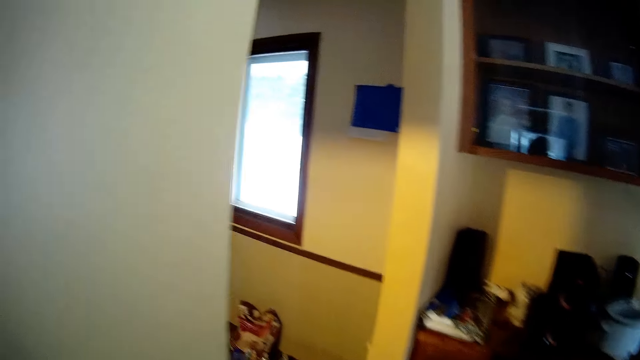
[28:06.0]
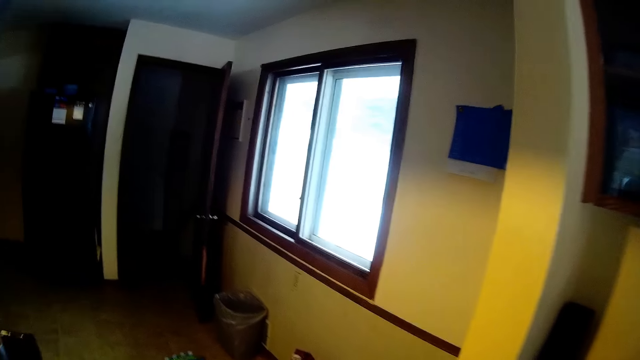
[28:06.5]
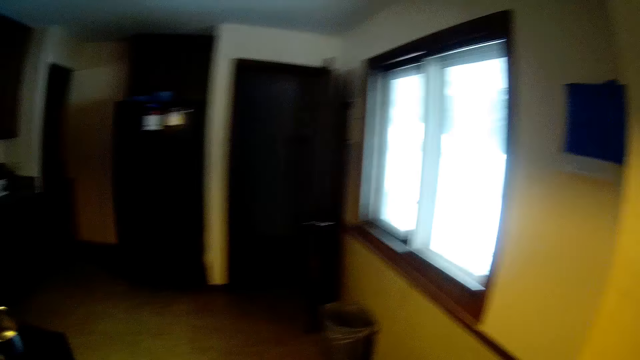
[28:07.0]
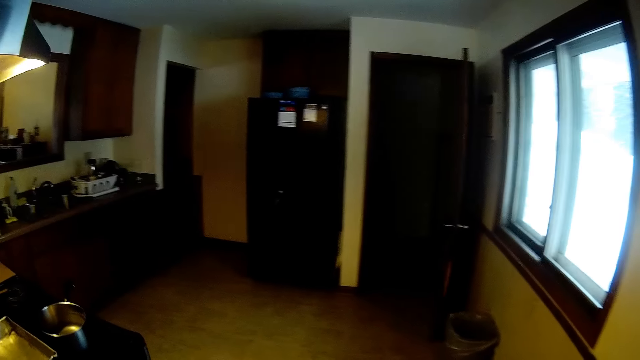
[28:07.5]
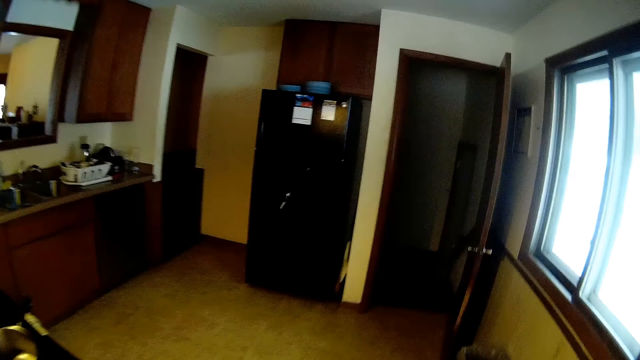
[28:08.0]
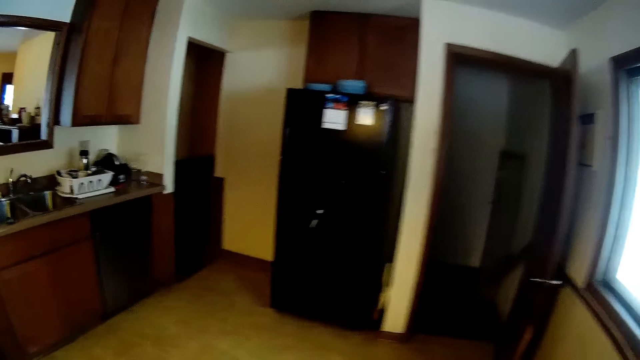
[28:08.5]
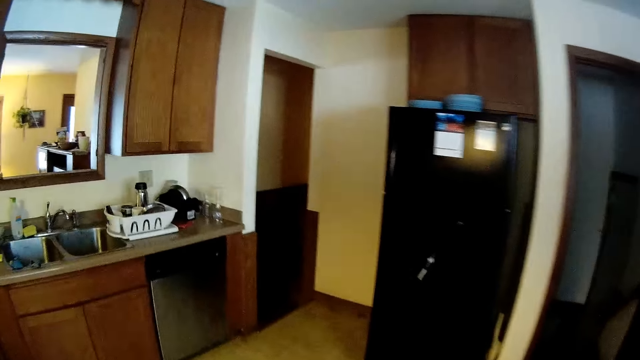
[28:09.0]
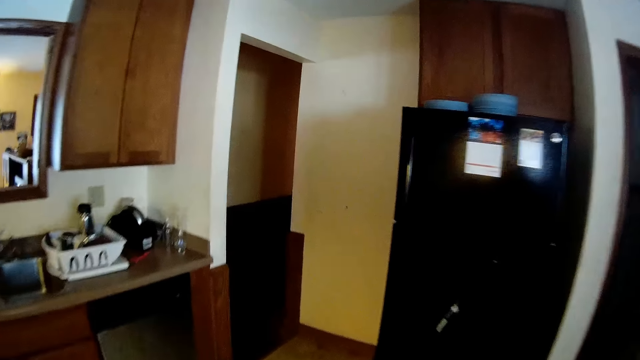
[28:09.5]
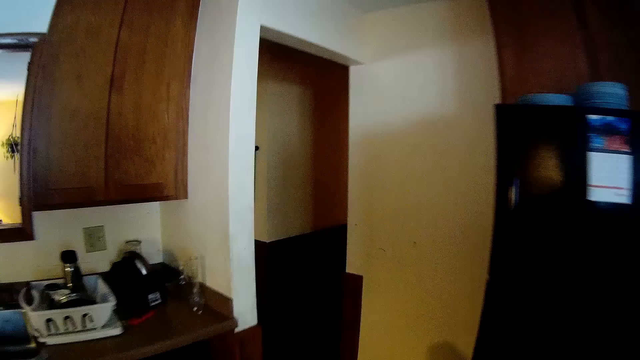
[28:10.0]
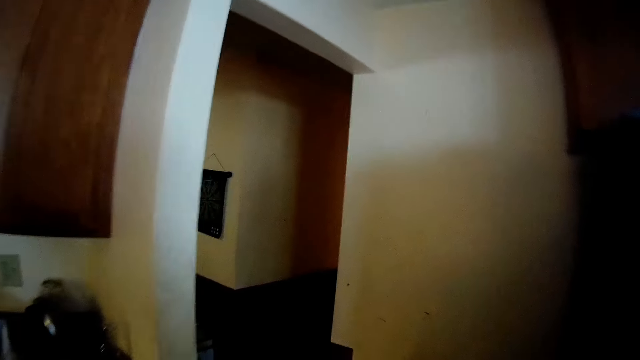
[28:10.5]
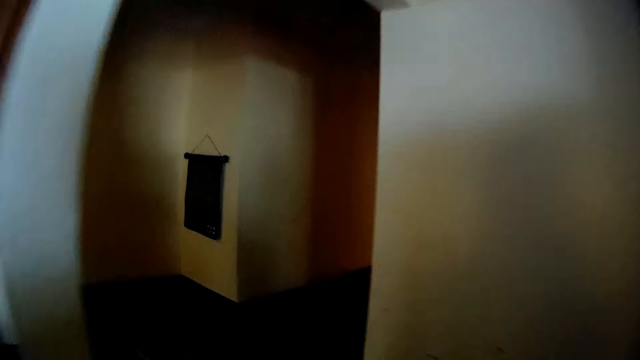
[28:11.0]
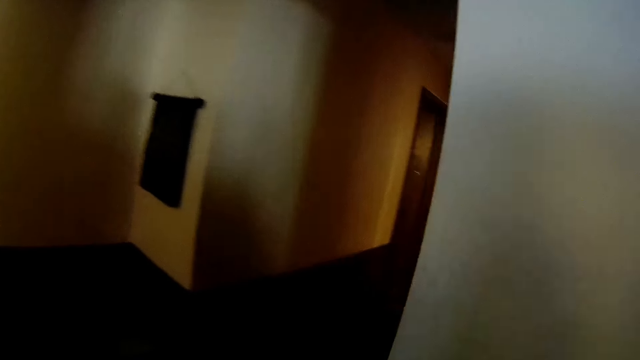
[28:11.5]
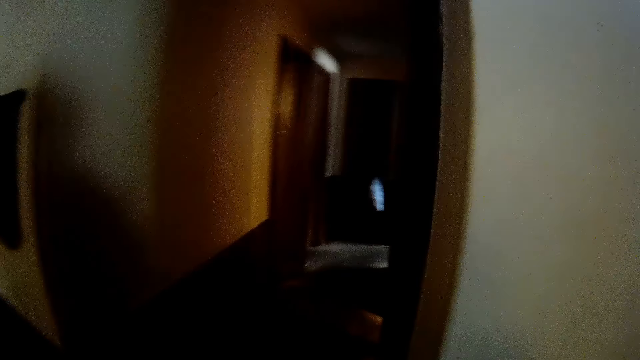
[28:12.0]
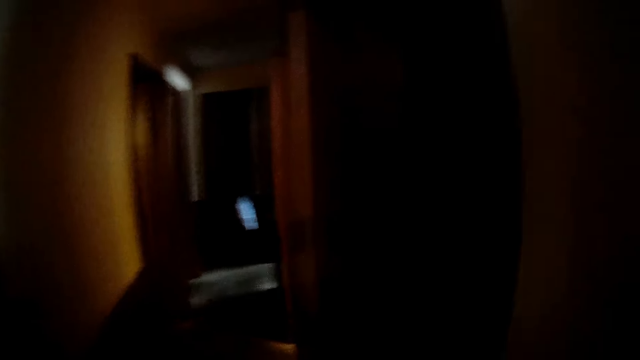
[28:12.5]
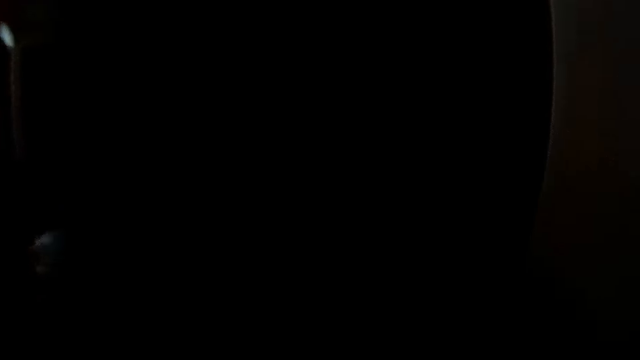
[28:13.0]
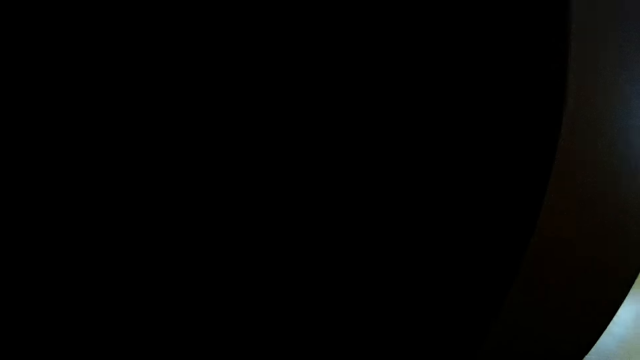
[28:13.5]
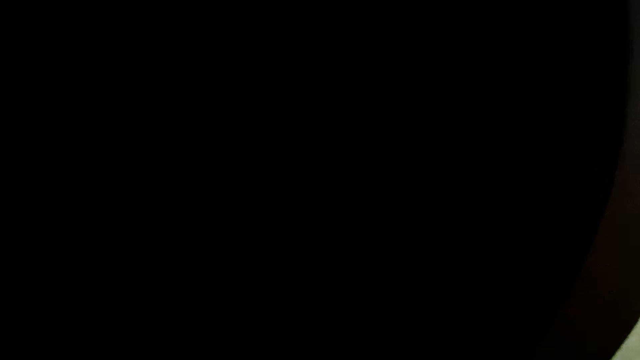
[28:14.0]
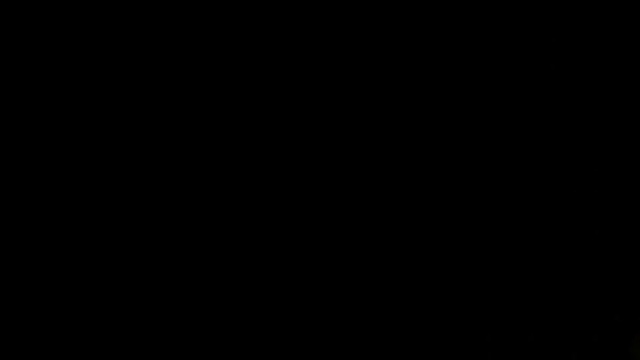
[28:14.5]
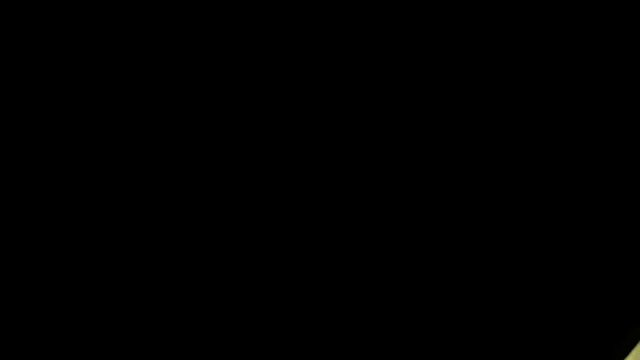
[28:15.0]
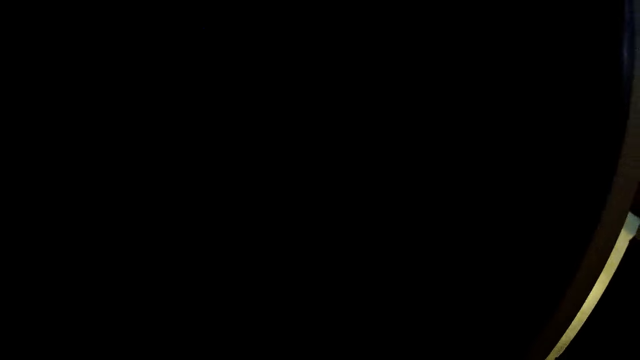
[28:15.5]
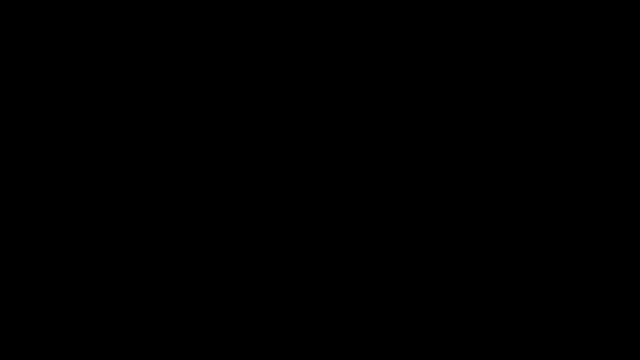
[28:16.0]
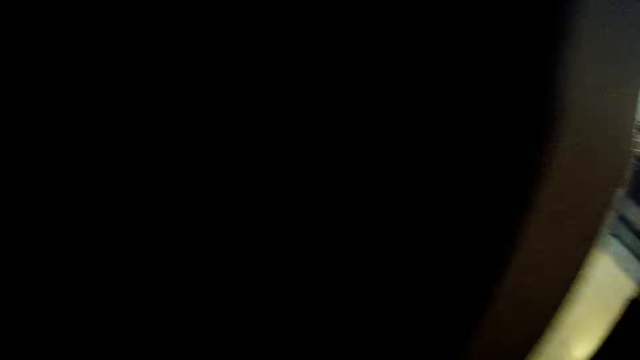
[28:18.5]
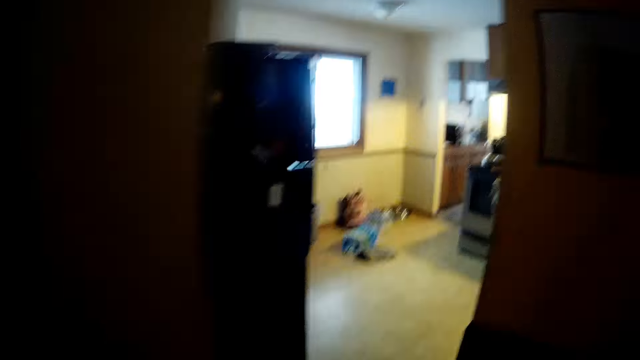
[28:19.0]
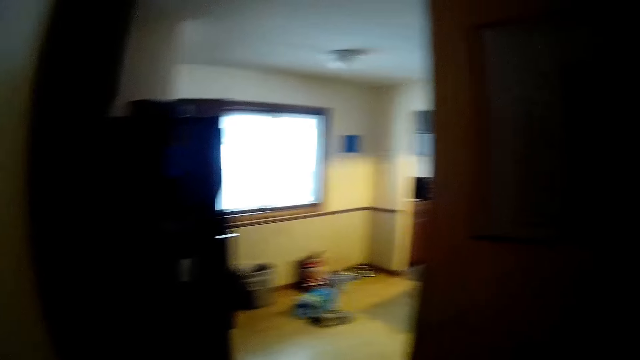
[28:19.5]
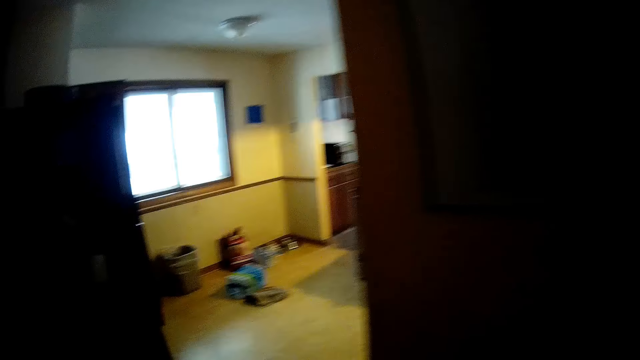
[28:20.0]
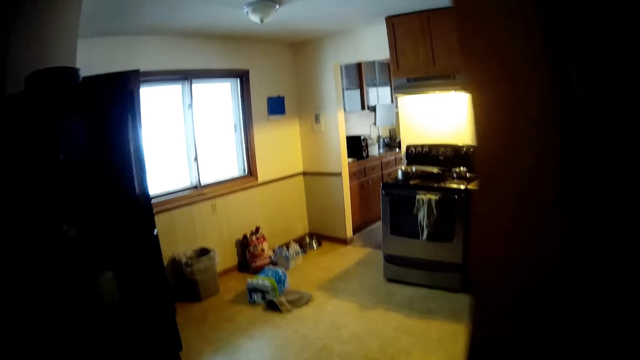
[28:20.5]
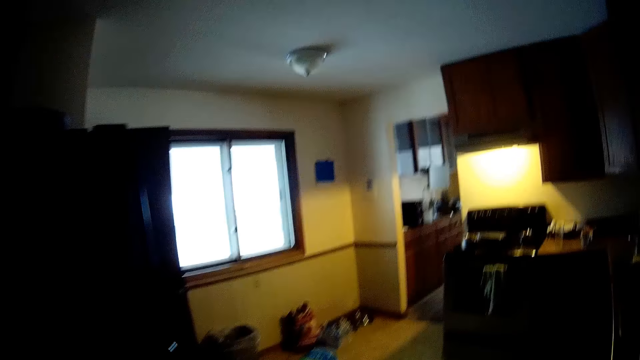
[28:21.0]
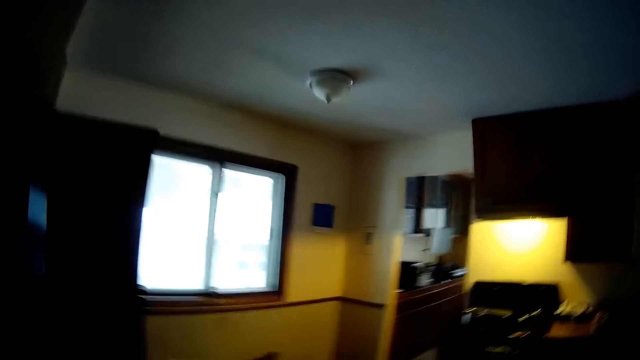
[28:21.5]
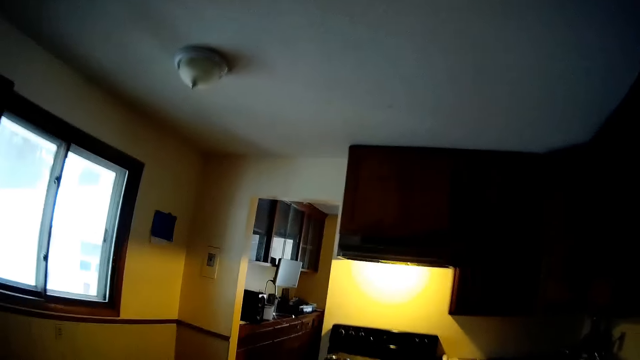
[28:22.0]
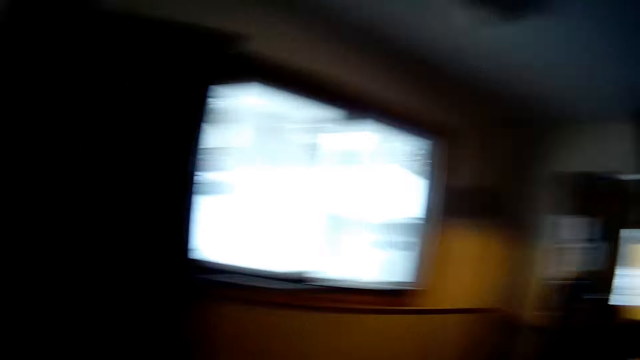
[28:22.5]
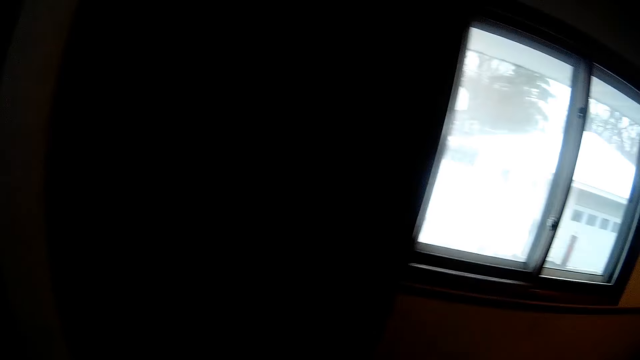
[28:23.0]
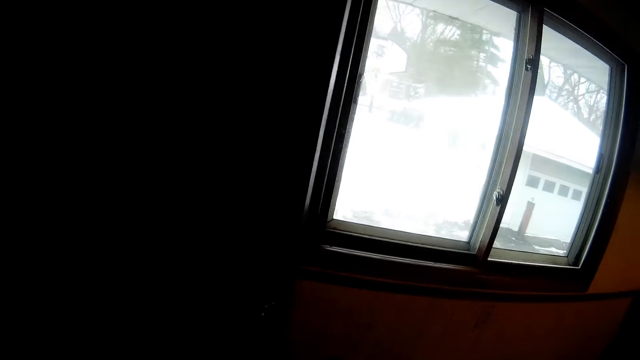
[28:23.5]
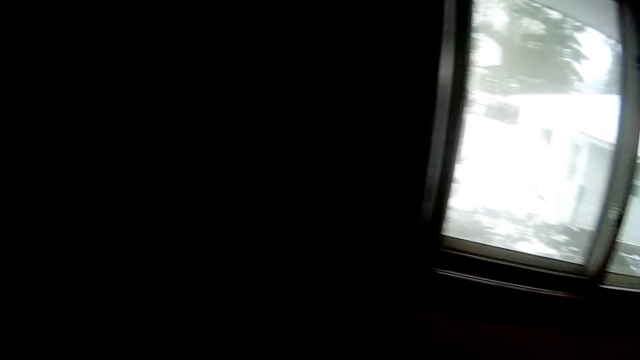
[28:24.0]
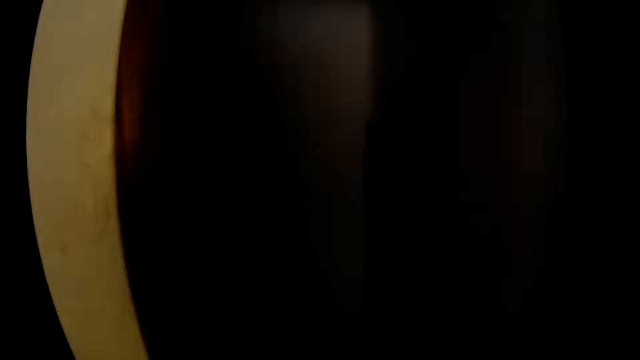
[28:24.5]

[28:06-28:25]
The camera wearer walks into a dark room. They walk into a room with light.

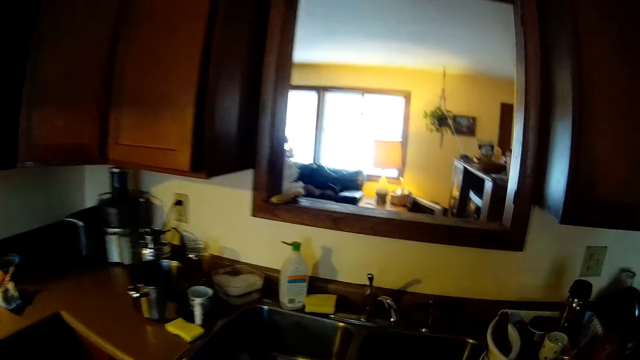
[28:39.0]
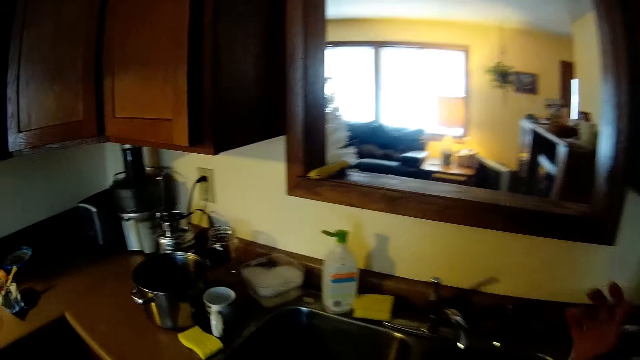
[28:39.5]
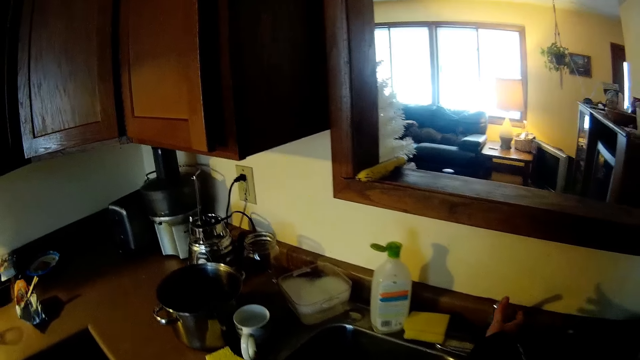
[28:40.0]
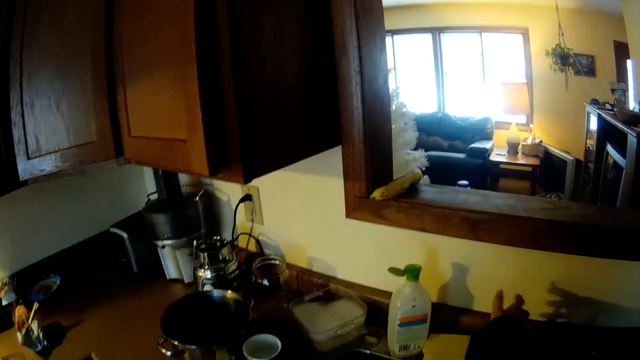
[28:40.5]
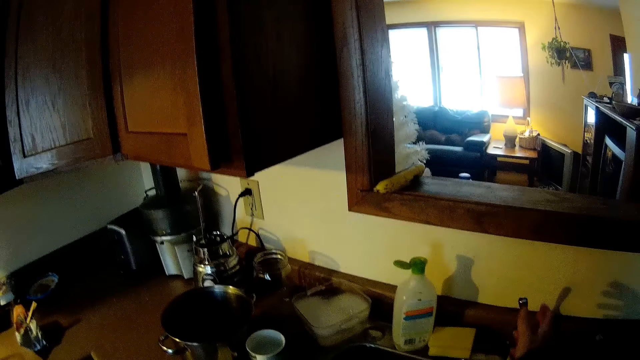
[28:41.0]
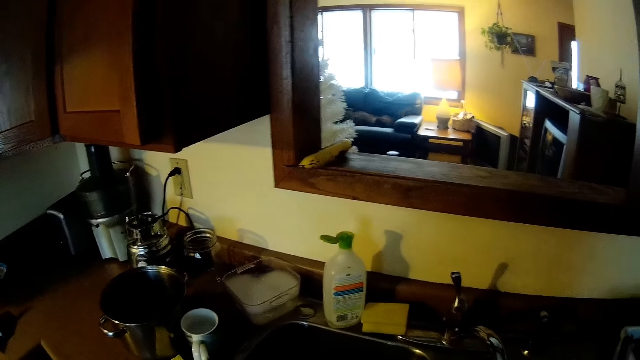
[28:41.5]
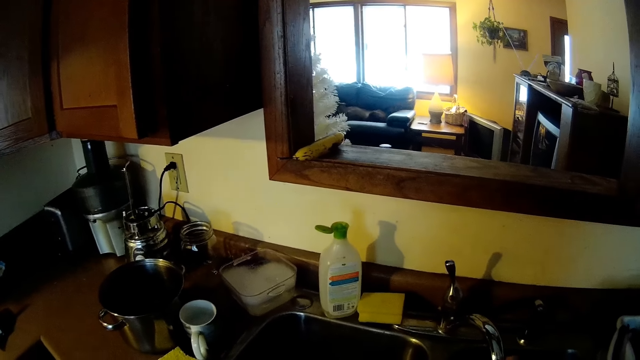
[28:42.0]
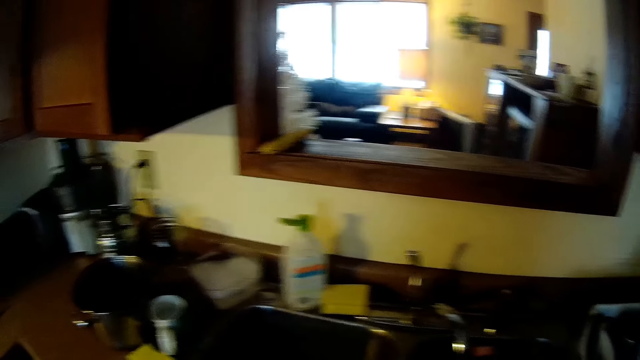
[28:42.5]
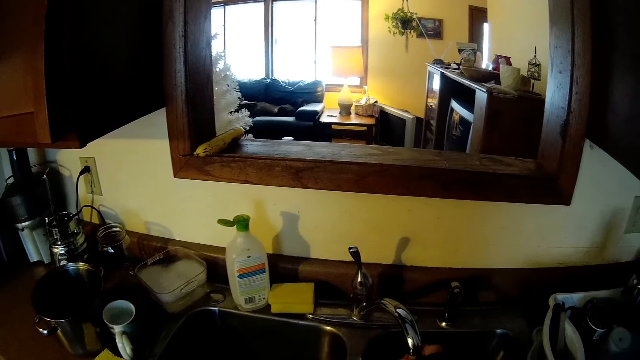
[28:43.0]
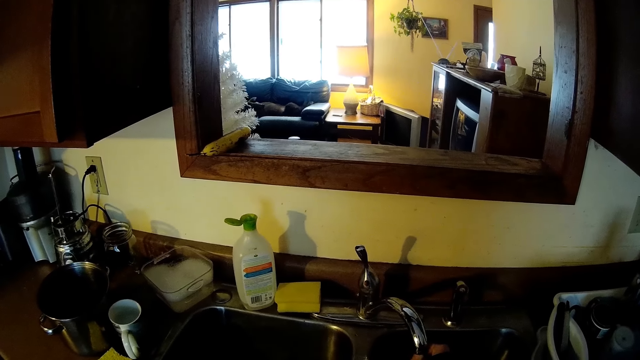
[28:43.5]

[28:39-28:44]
The camera wearer turns on a tap with his right hand.
